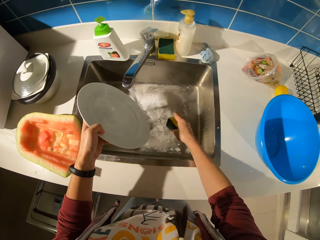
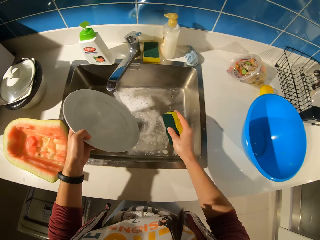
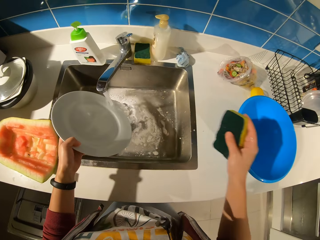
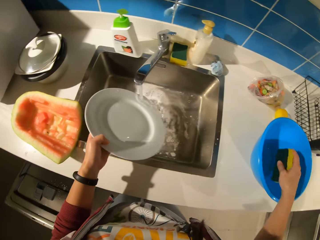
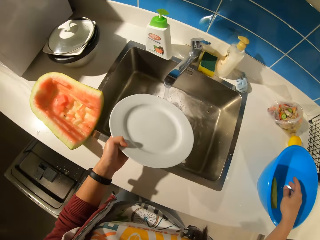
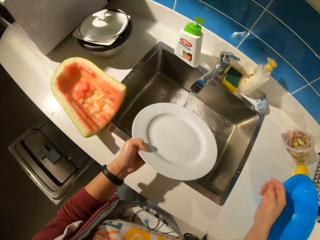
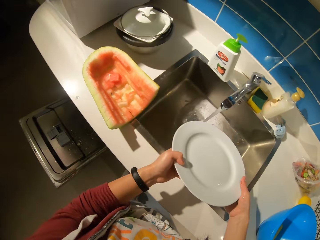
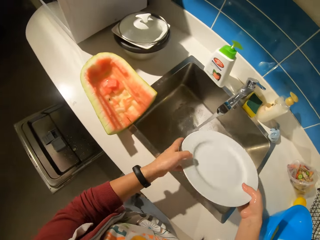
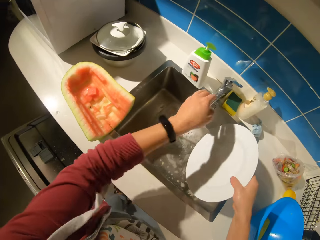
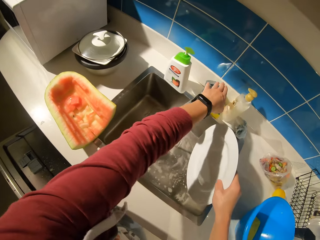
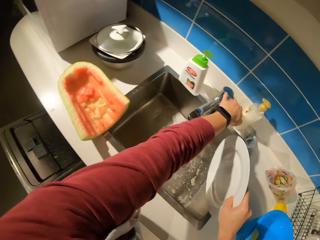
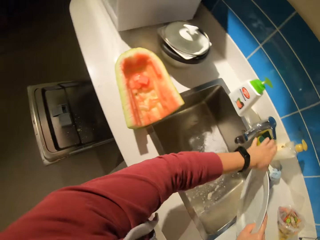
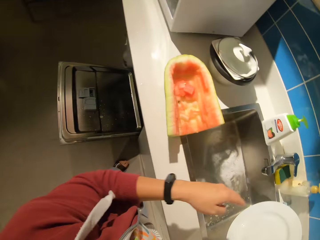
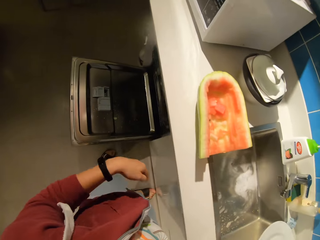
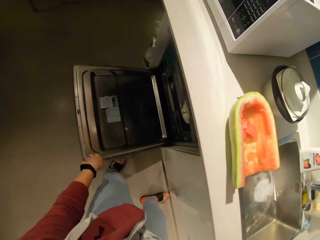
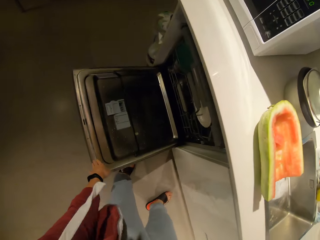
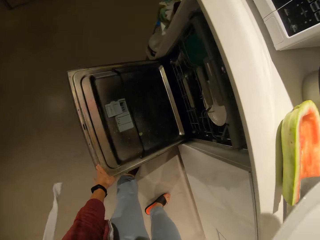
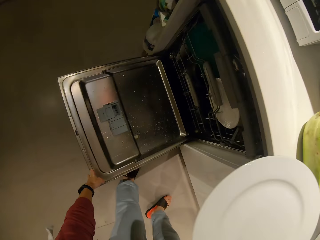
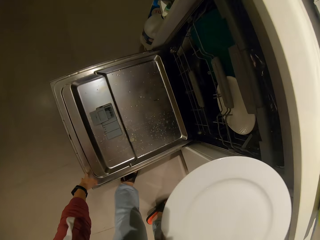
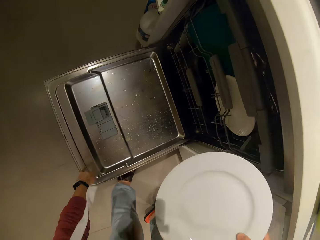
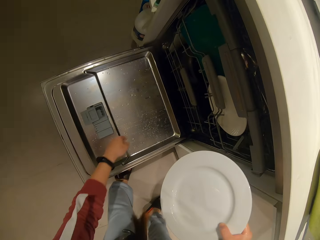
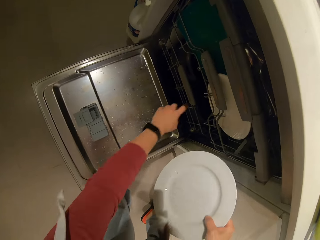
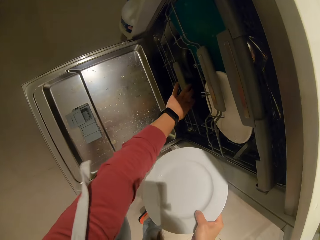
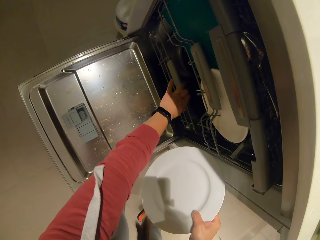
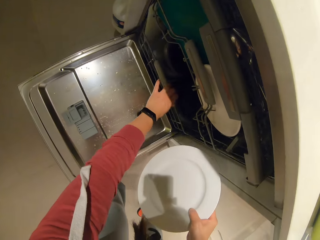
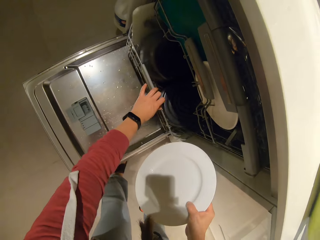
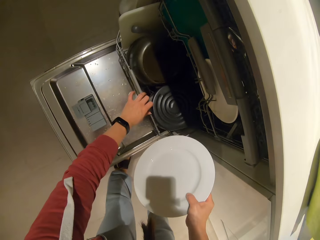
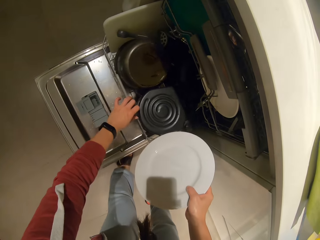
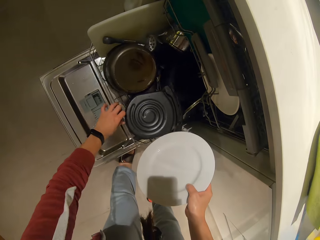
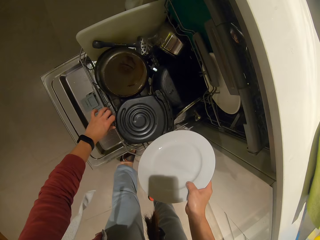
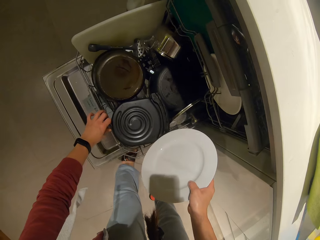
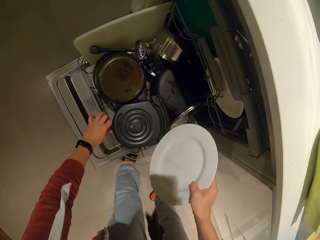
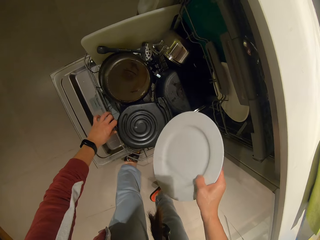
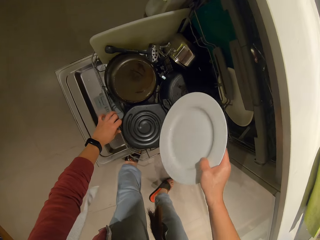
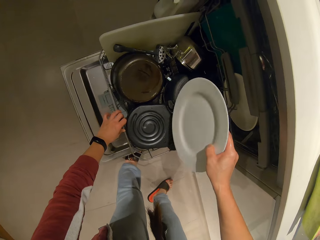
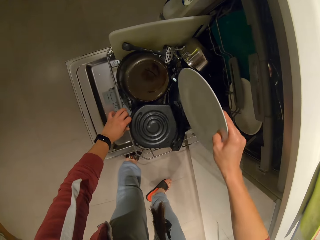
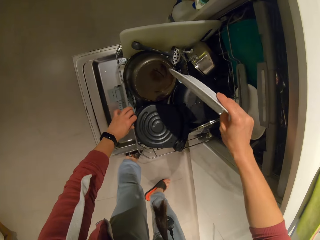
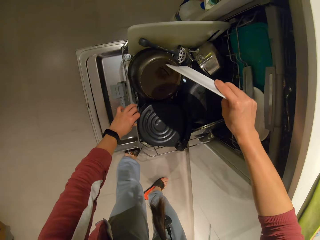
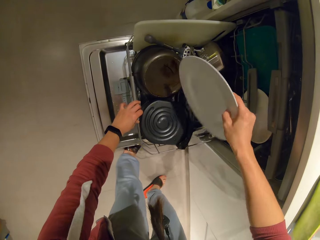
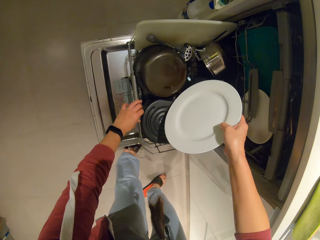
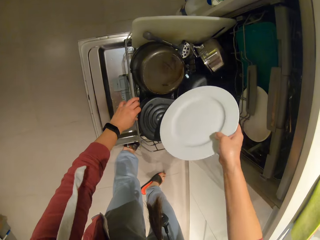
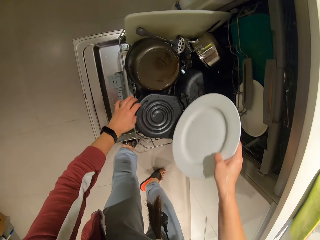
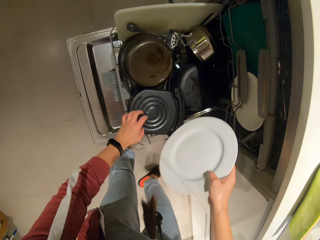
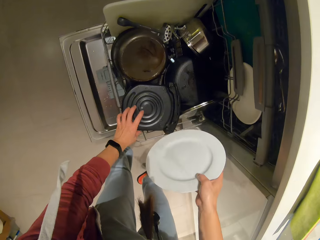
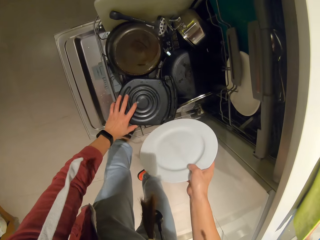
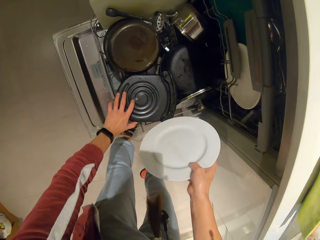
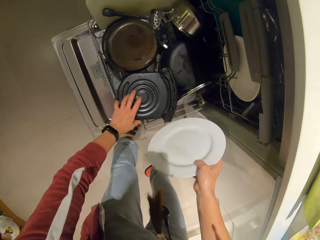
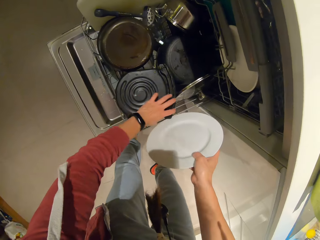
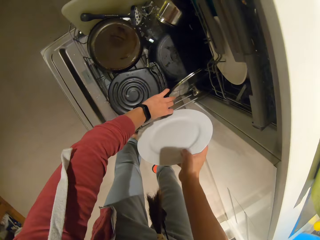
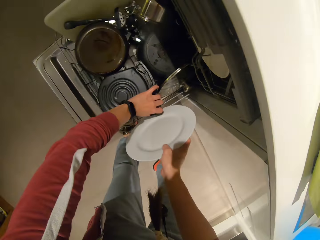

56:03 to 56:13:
The camera wearer moves her hand towards the basin. She drops the abrasive scrubber inside the pail. She moves her hand towards the plate. She places the plate on her other hand. She moves her hand forwards. She closes the tap. She moves her hand towards the dishwasher. She places her hand on the dishwasher. She moves her hand forwards. She pulls out a rack from the dishwasher. She moves the plate towards the dishwasher. She moves her hand forwards.

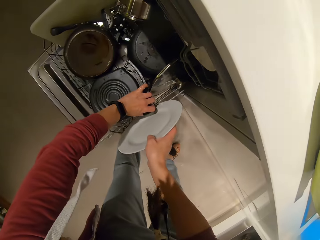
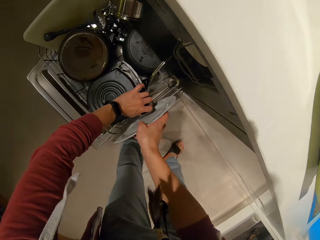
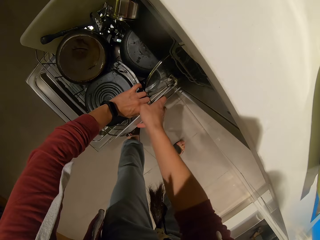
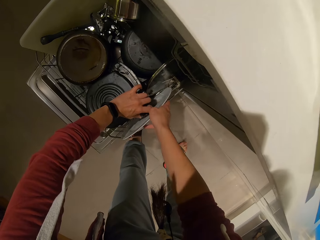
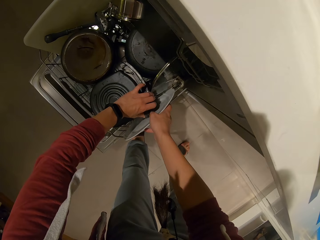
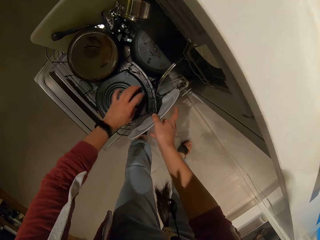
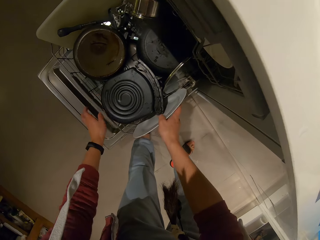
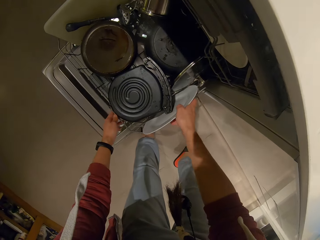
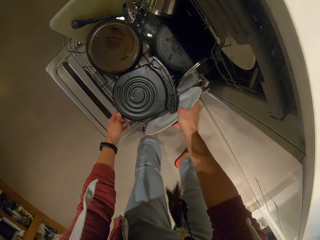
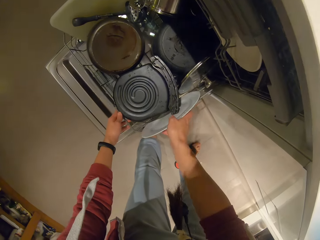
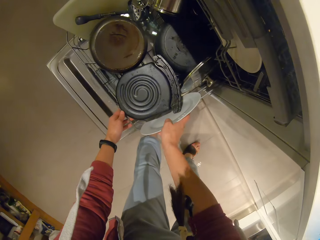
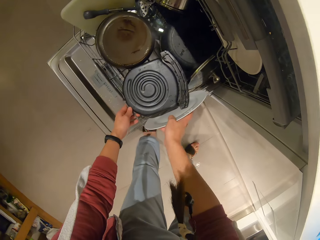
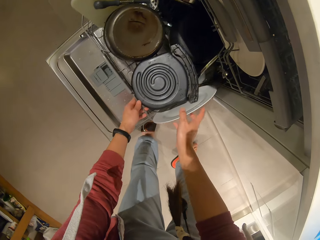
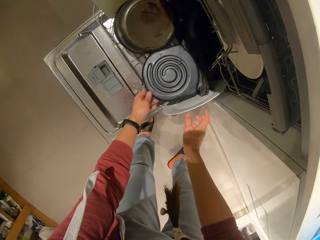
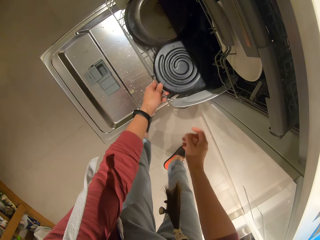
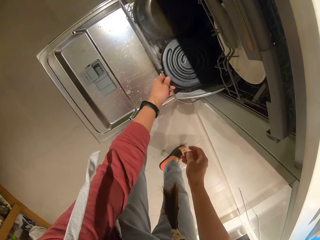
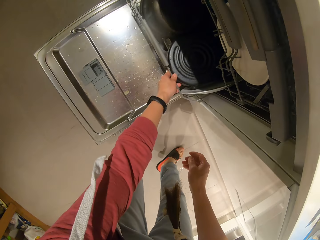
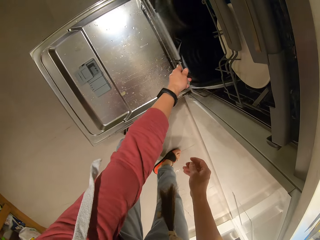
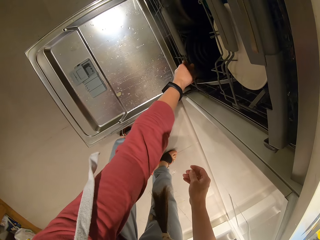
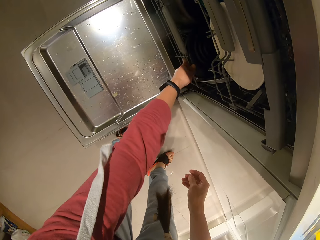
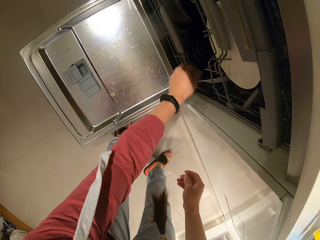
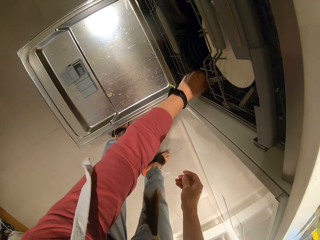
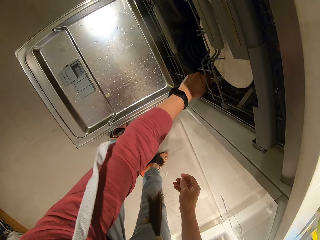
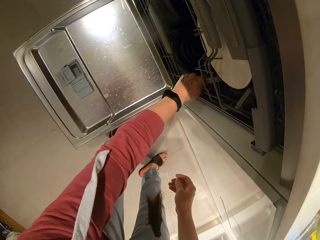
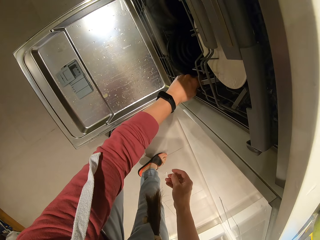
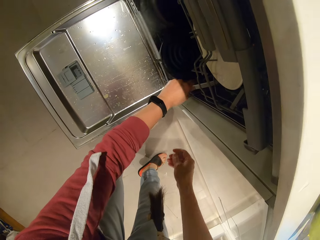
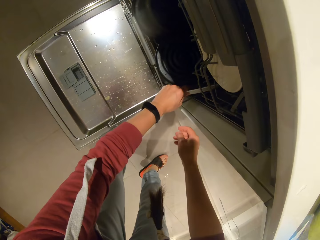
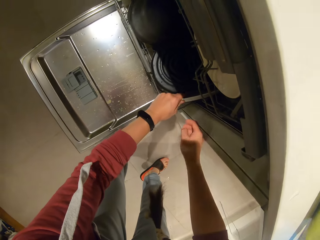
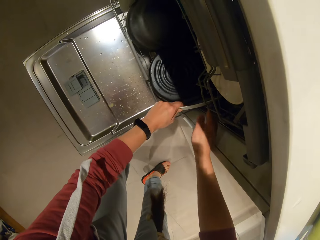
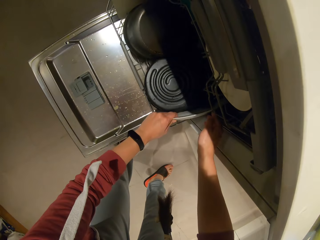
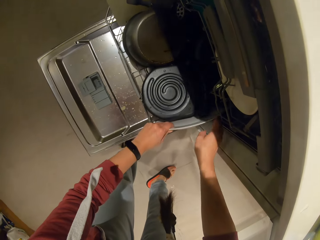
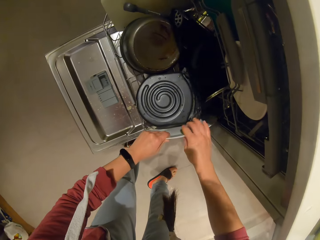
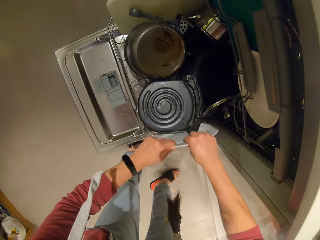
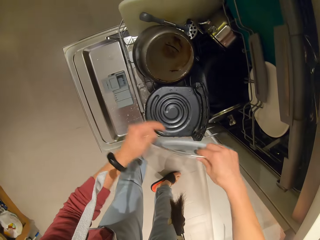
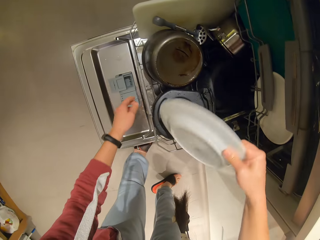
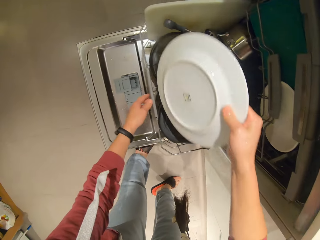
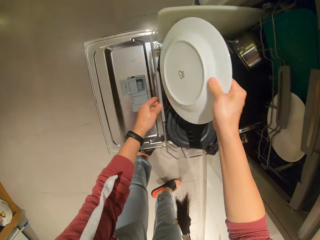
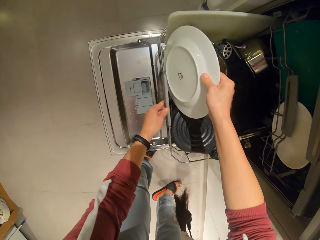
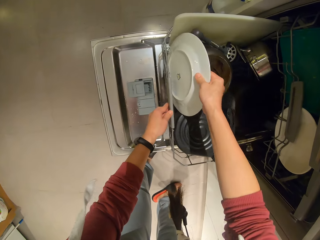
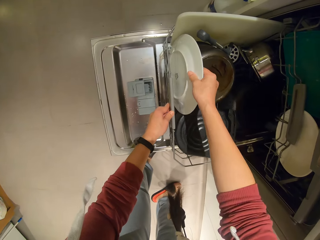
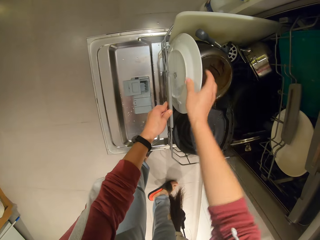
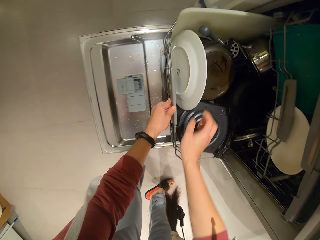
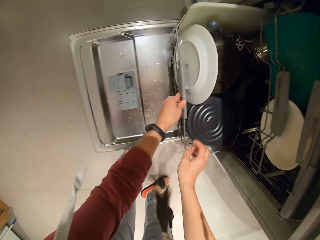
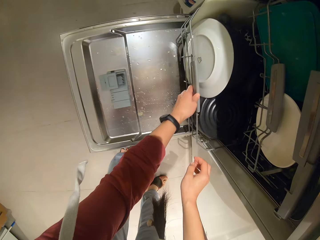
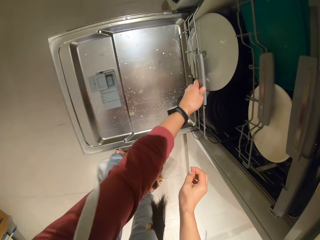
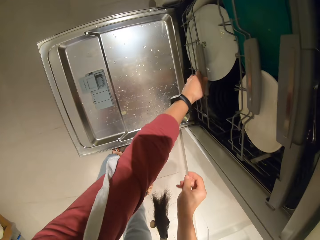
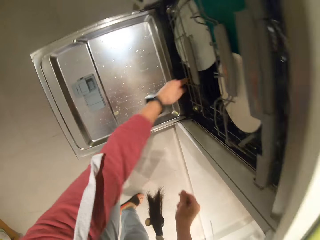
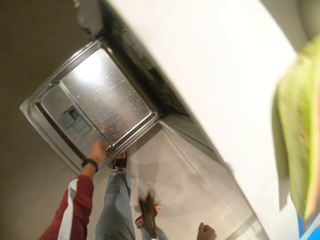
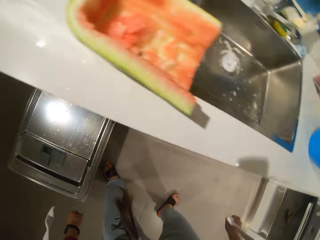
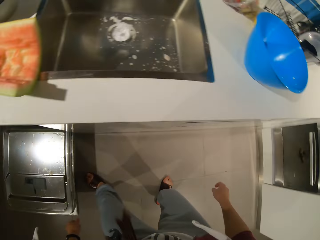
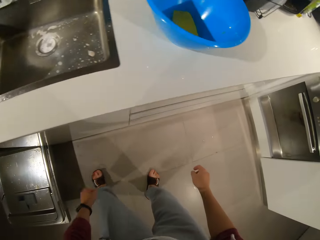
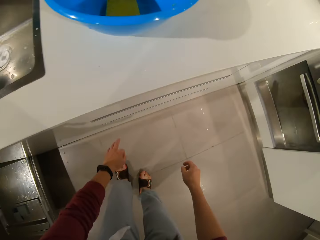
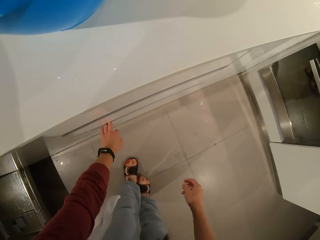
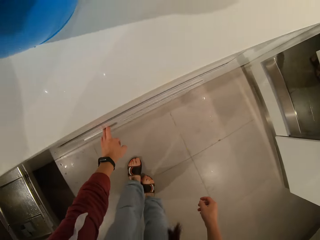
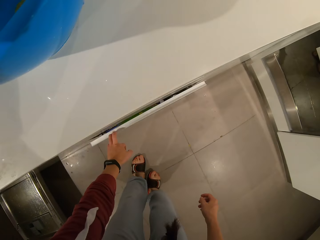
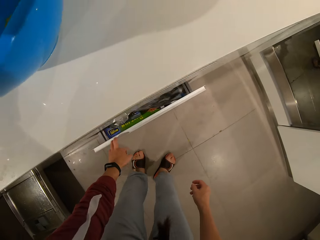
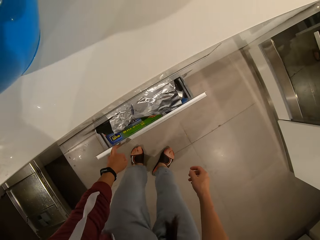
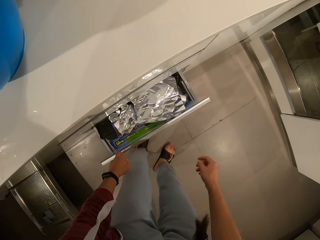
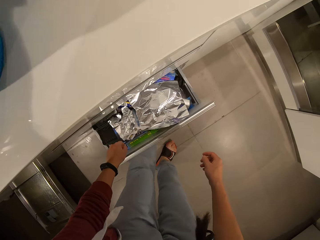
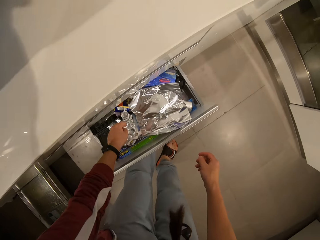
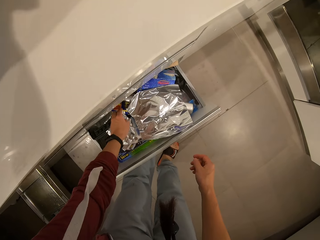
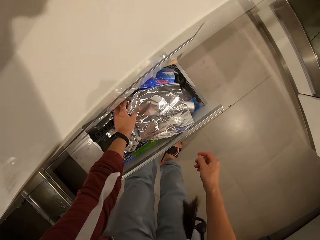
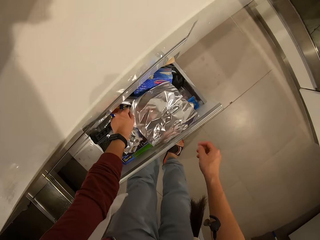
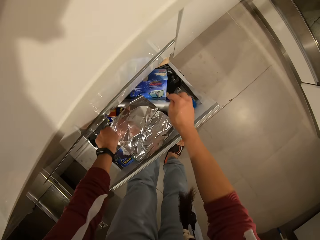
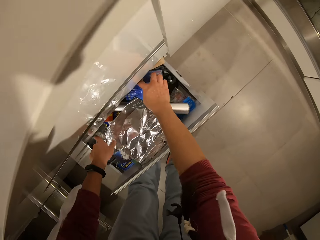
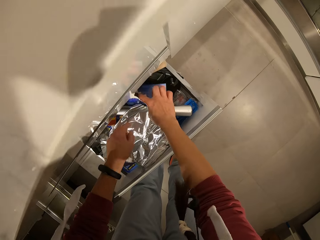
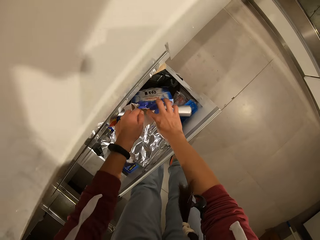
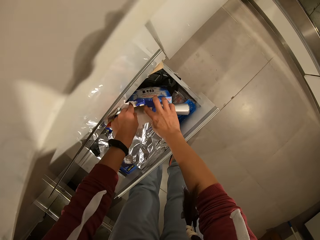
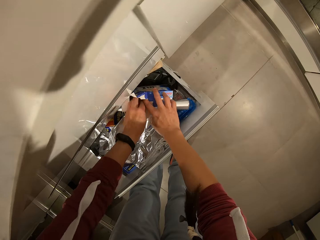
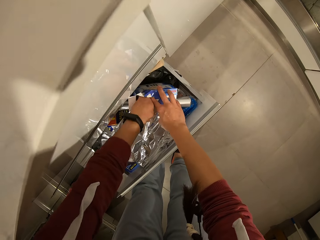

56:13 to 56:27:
The camera wearer lifts the handle of the pot with her hand. She places the plate inside the rack. She moves her hand backwards. She pushes the rack back into the dishwasher. She pulls out the rack from the dishwasher with her hand. She moves her other hand towards the dishwasher. She holds the plate with both her hands. She pulls on the plate with her hands. She moves the plate inside the rack. She places the plate in the dishwasher. She lets go of the plate. She pushes the rack back into the dishwasher. She moves her hand forwards. She places her hand on the drawer. She pulls out the drawer from the cabinet with her hand. She moves her hand towards the drawer. She pulls on the aluminum foil with her hand. She moves her hand forwards. She pulls the box with her hand. She moves her hand forward.
